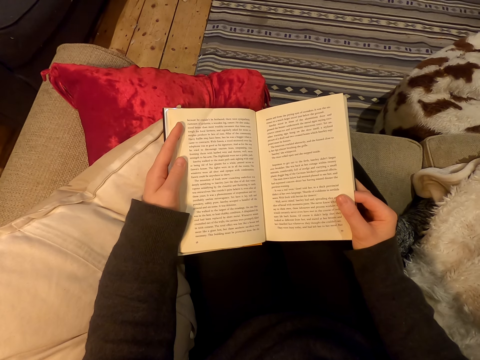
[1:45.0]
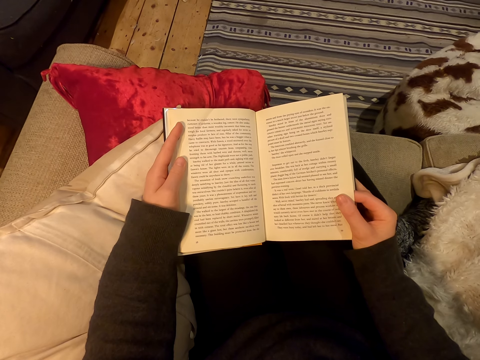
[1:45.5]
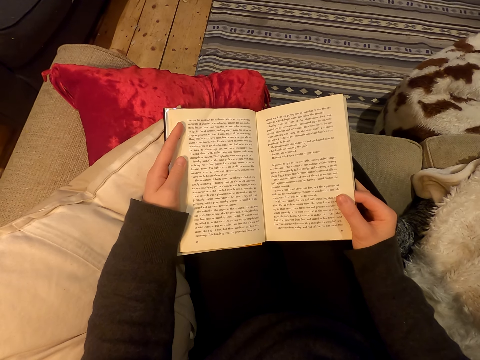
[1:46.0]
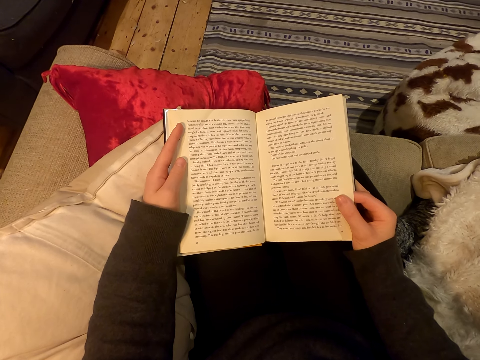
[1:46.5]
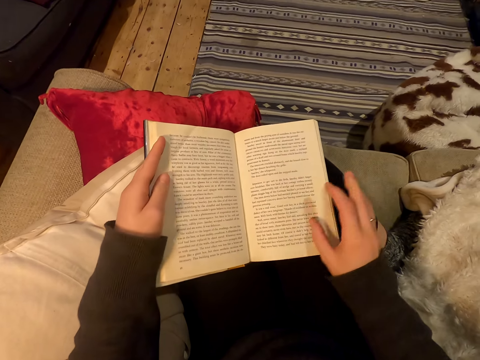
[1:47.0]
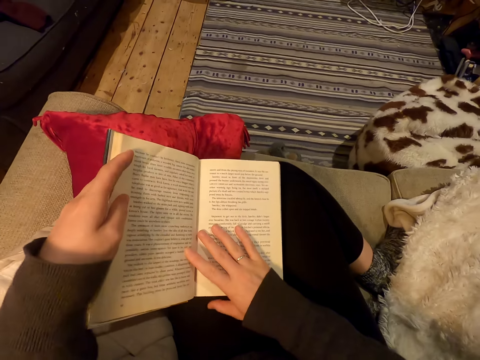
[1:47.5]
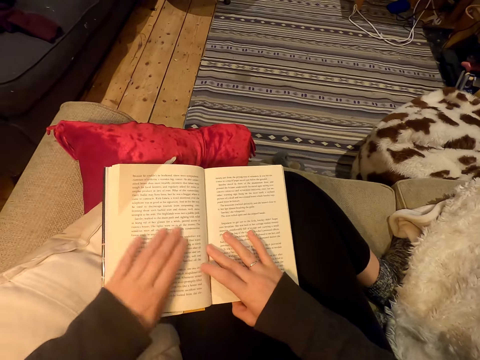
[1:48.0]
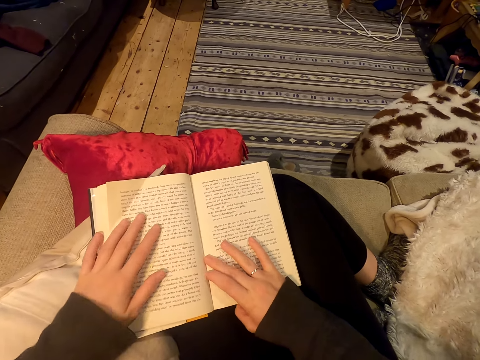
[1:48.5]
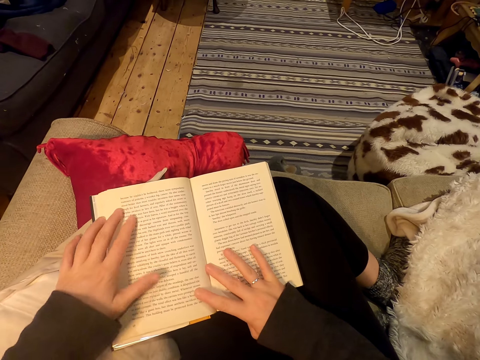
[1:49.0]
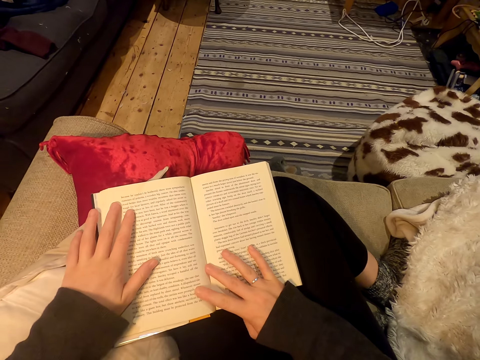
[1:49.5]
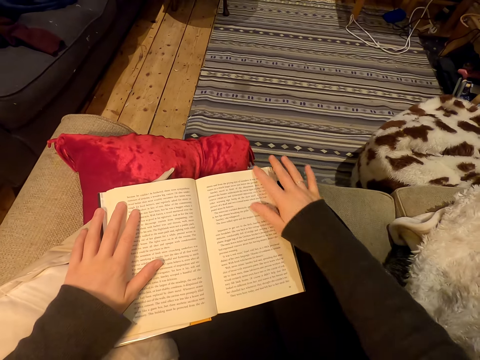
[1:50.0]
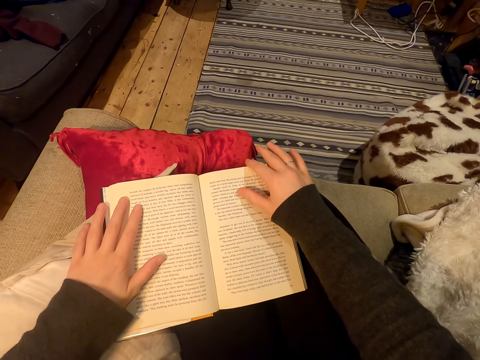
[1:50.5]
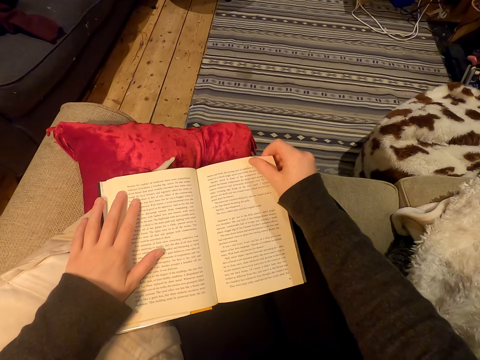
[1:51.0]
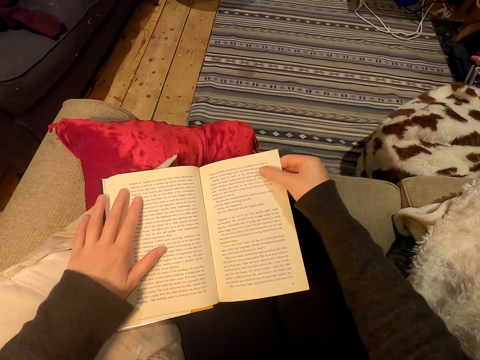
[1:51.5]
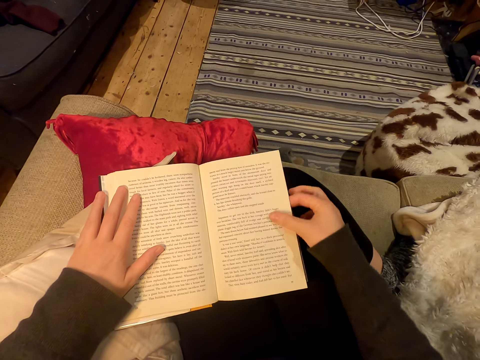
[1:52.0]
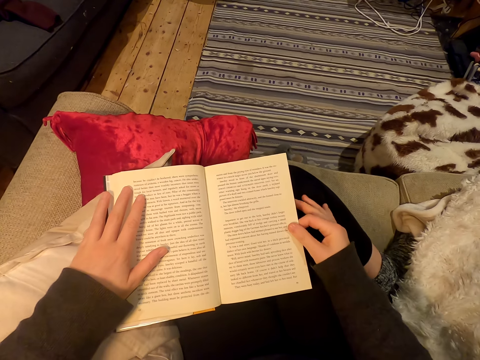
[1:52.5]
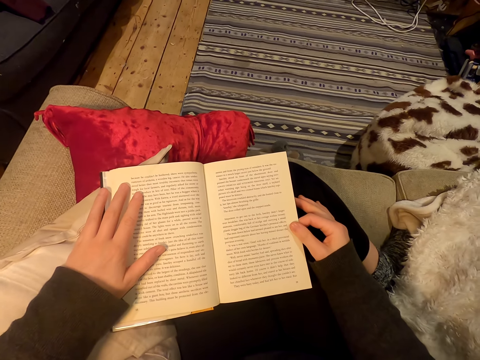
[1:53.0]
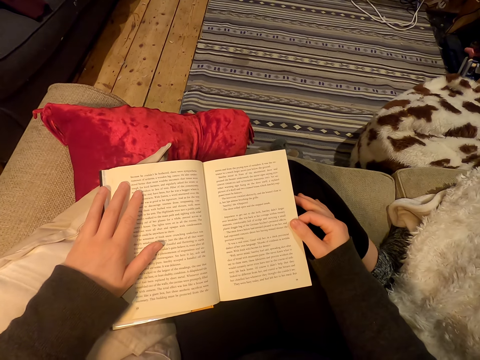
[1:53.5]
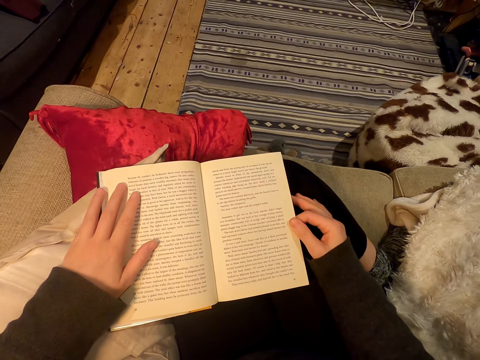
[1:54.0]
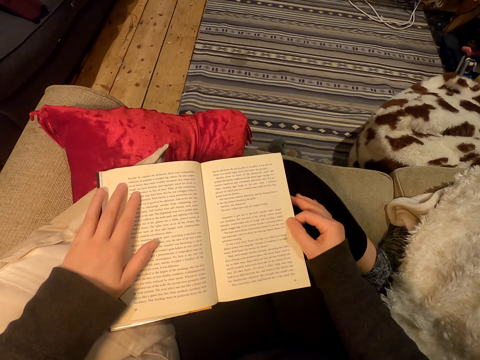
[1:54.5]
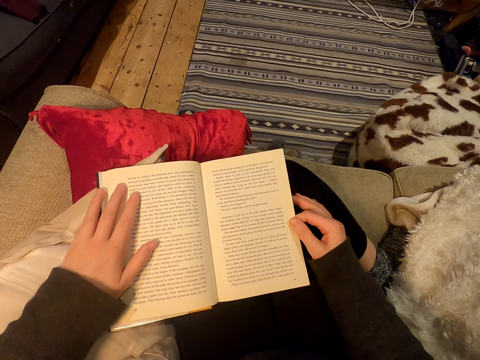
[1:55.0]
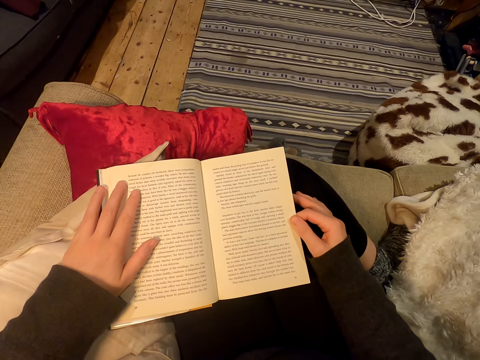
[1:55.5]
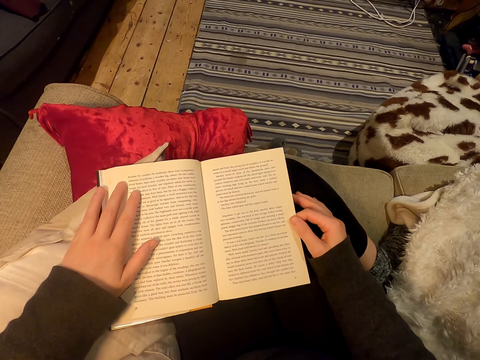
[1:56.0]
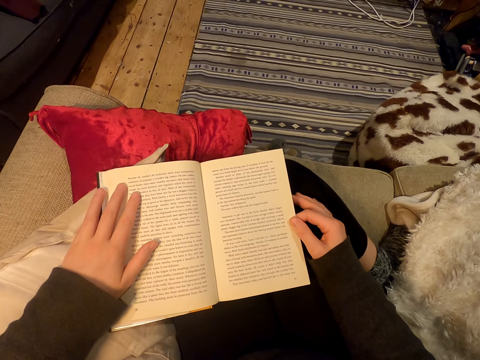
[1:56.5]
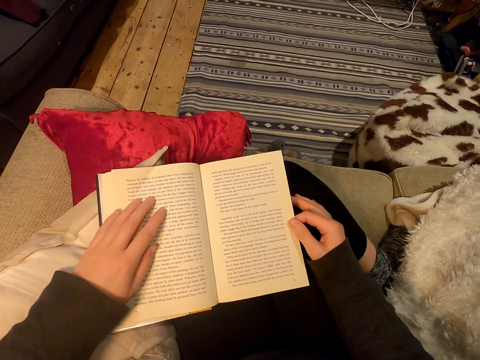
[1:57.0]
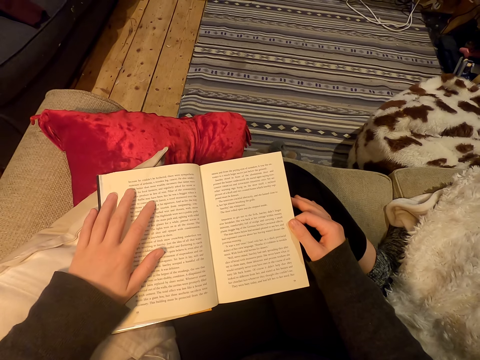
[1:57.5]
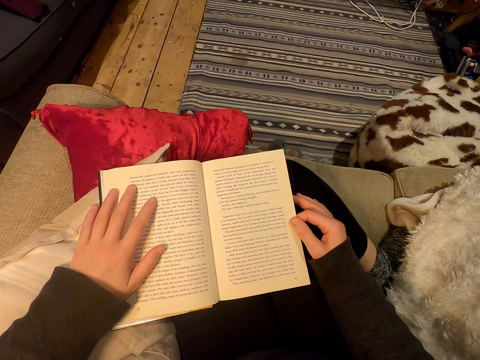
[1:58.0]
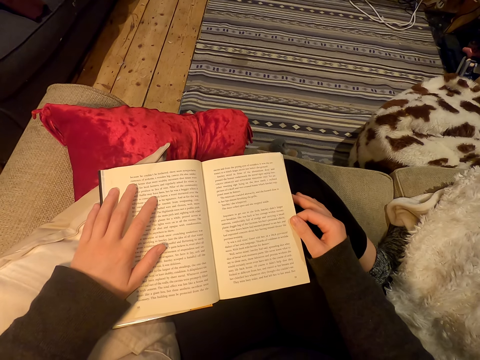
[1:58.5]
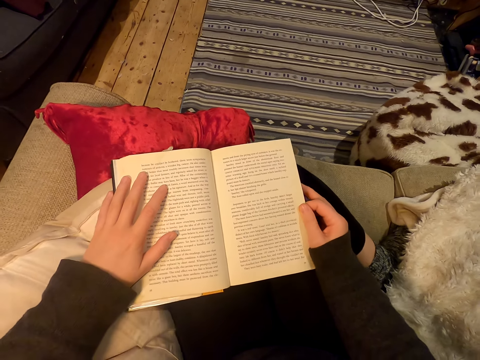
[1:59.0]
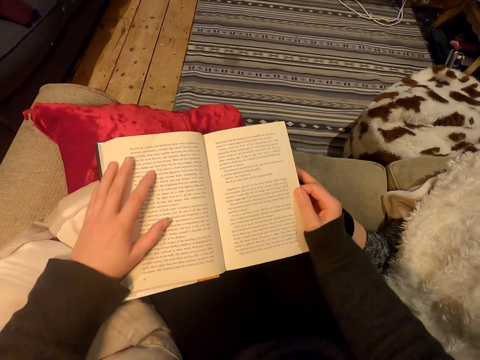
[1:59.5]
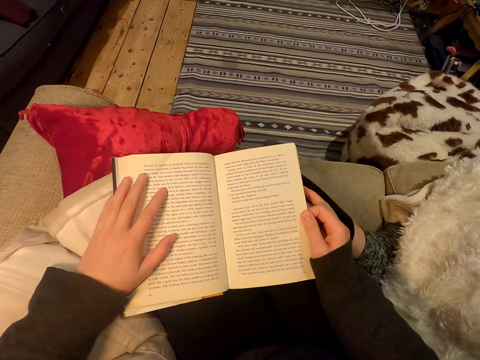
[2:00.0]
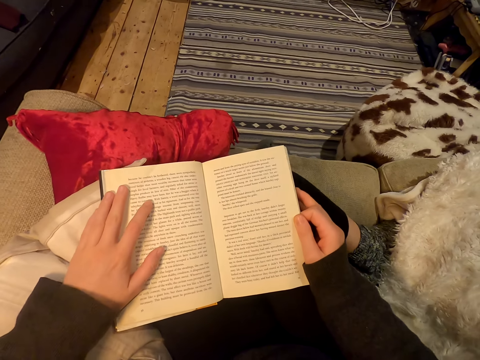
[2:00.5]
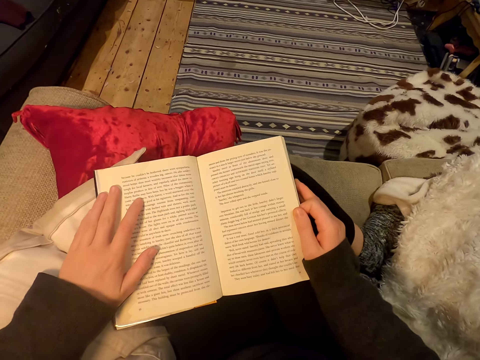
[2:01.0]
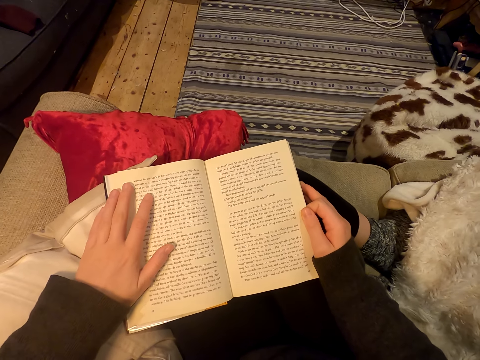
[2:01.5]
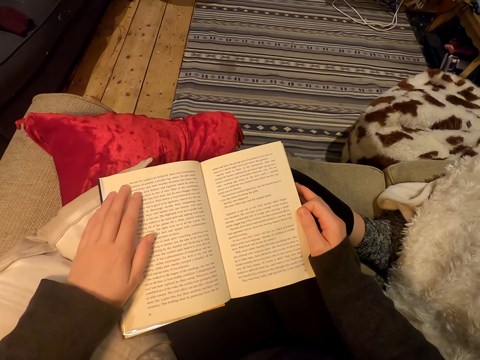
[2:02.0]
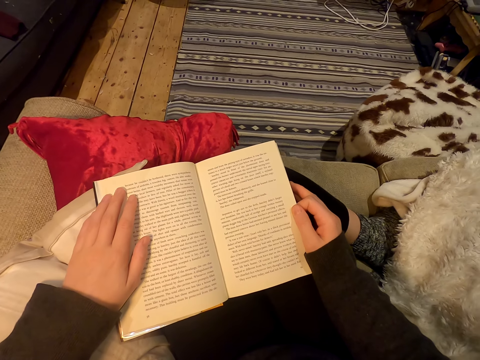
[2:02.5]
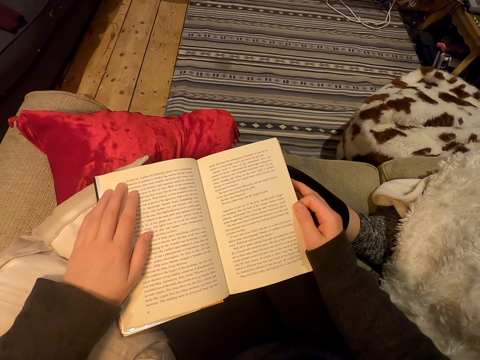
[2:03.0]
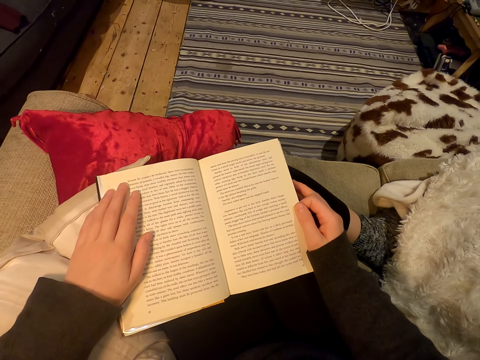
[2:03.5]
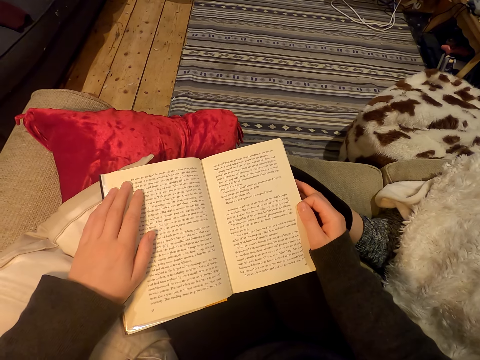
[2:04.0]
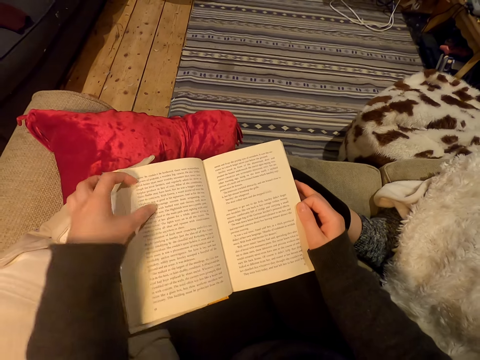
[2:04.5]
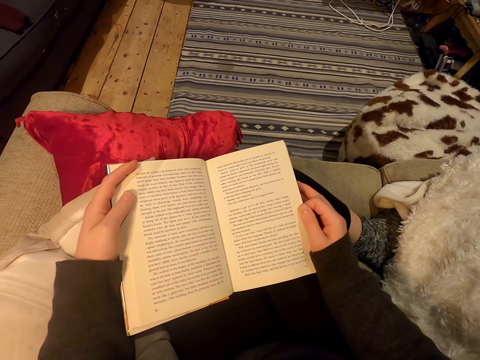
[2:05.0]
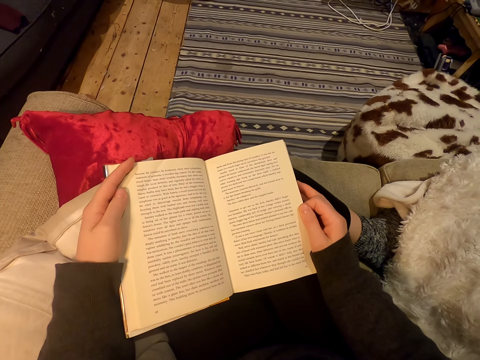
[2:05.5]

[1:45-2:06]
The camera wearer adjusts the book position. They hold a page. They move fingers. They adjust the sitting position. They adjust the hand position.

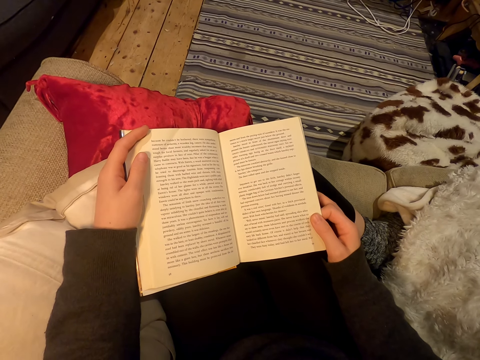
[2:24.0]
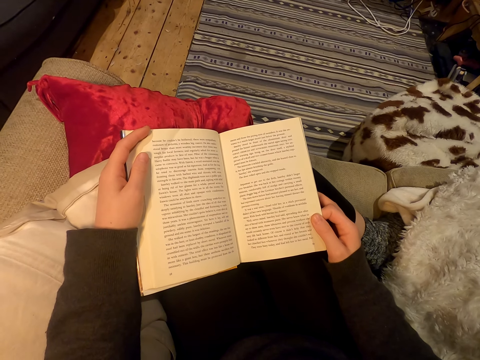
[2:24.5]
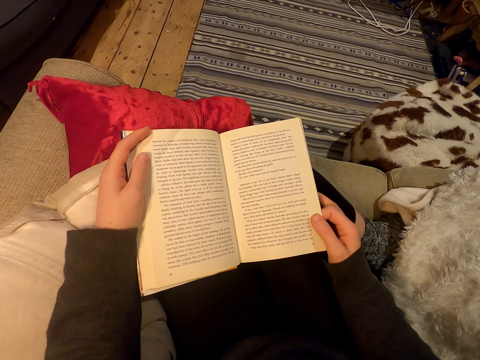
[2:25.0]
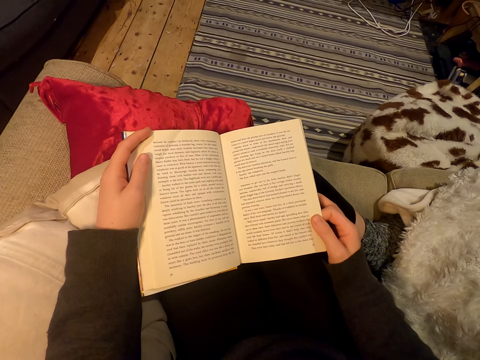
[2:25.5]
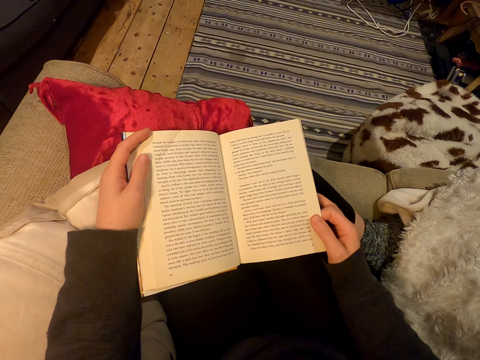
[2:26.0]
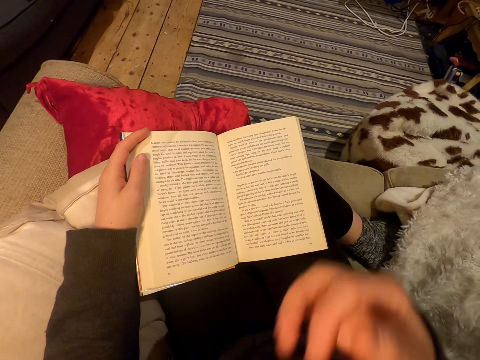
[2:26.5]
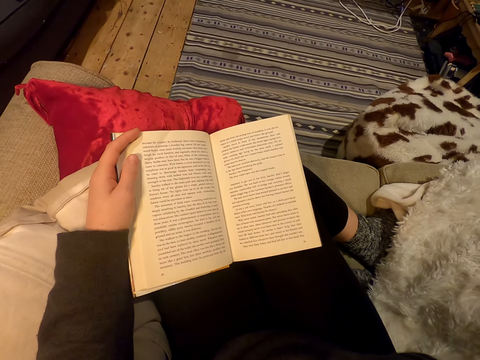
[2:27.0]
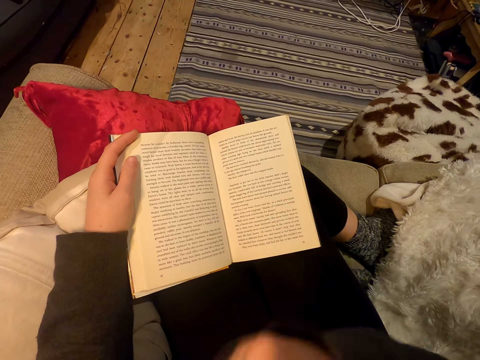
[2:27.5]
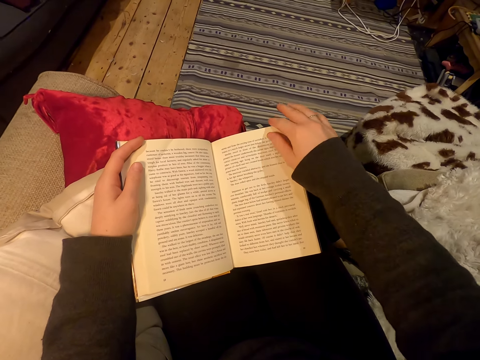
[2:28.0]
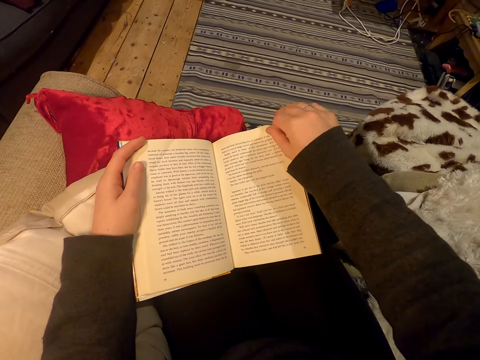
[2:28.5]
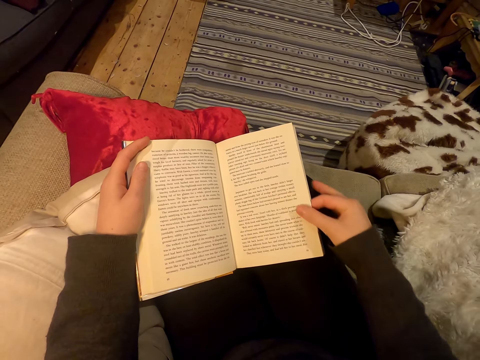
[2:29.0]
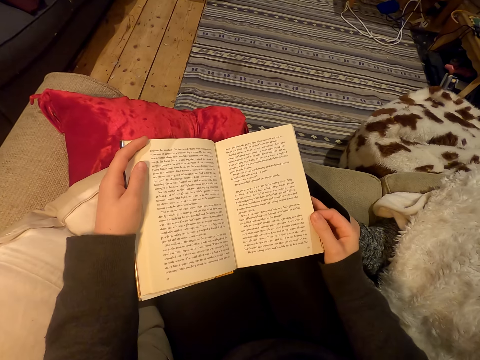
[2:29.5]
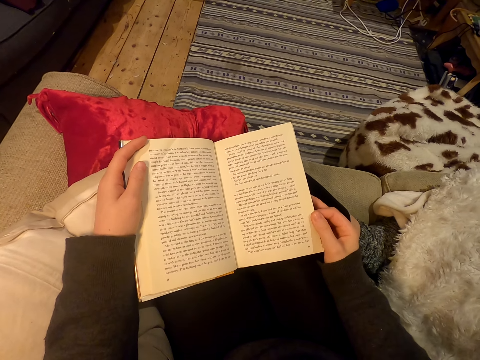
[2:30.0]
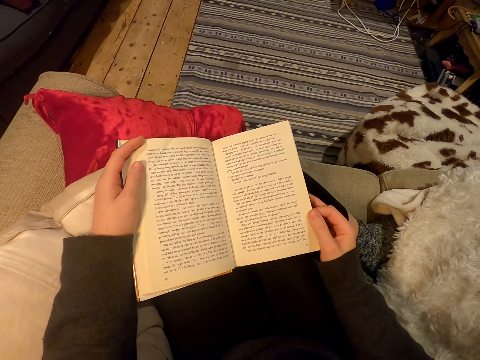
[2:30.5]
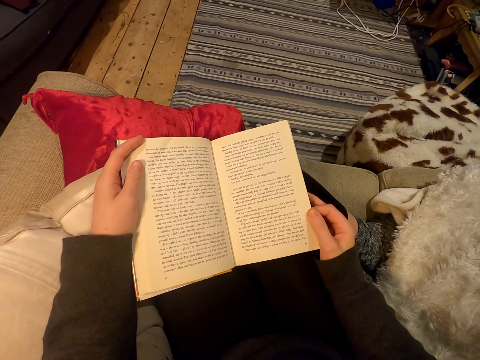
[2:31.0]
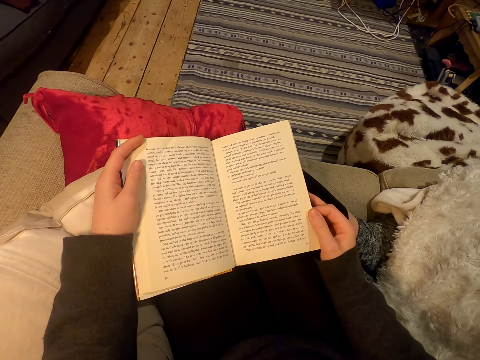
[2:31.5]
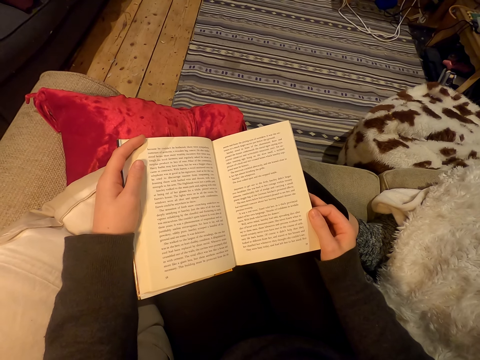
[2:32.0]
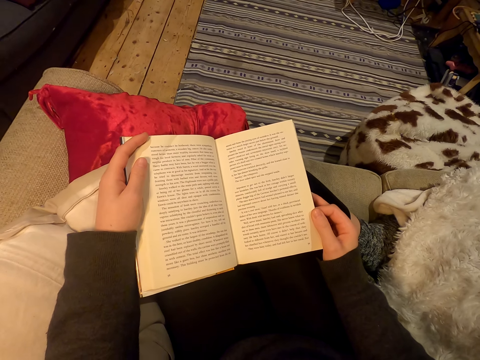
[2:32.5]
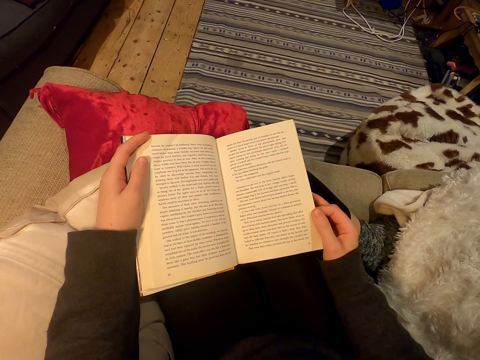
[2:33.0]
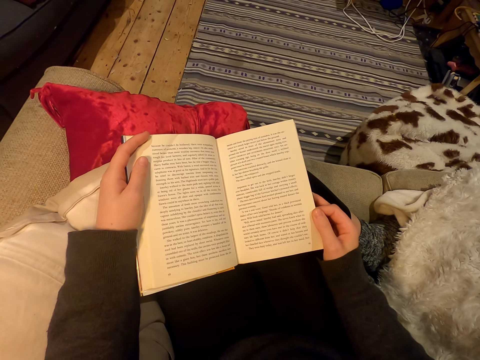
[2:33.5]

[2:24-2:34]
The camera wearer lifts a hand. They lower the hand. They hold a page.
